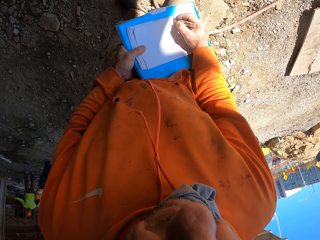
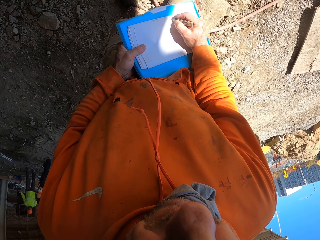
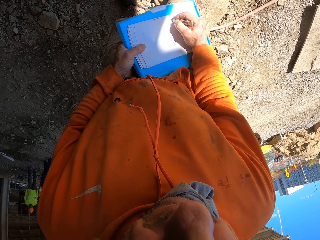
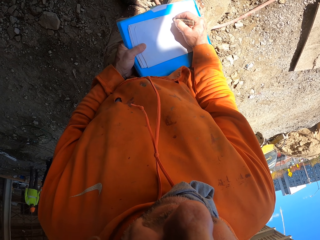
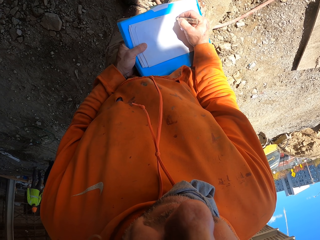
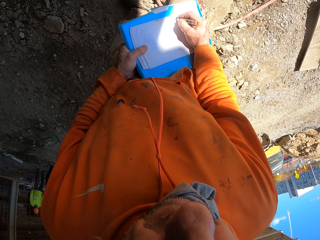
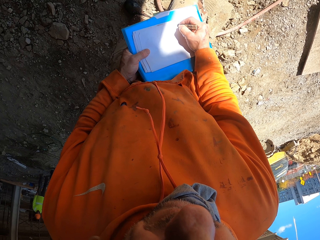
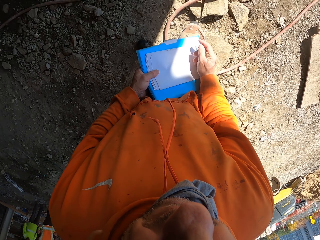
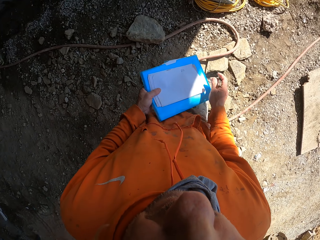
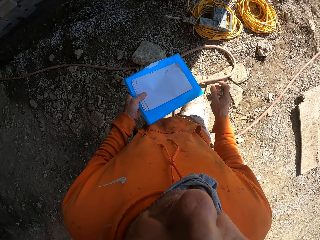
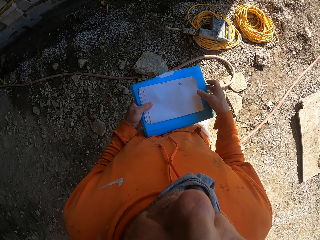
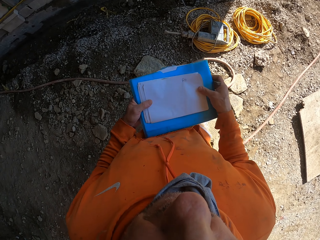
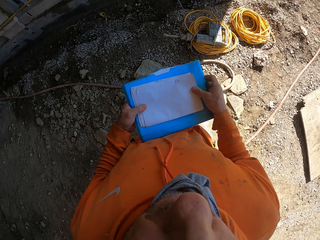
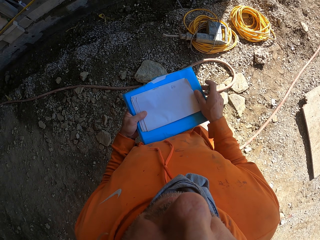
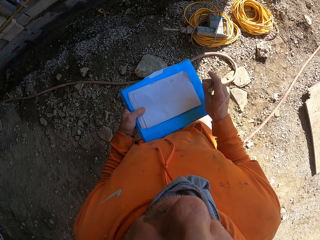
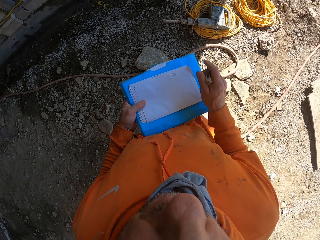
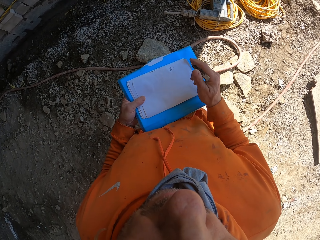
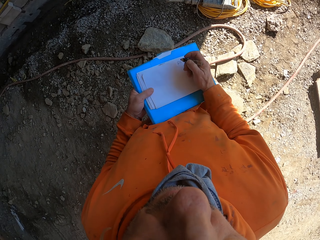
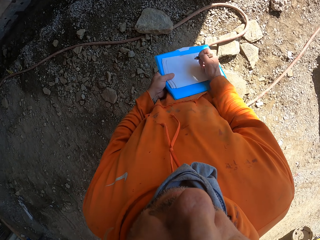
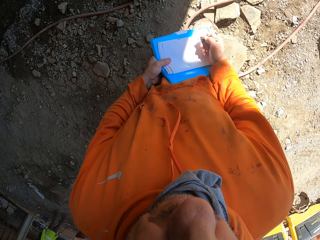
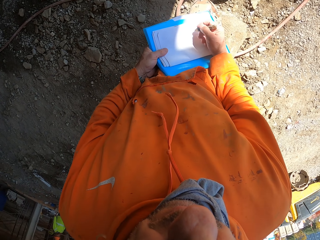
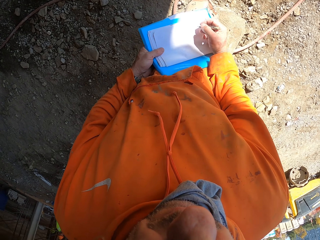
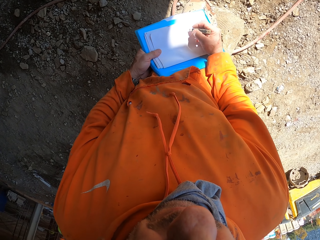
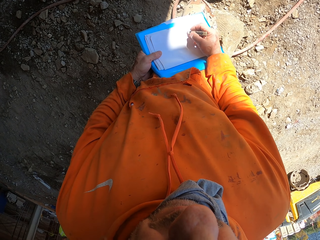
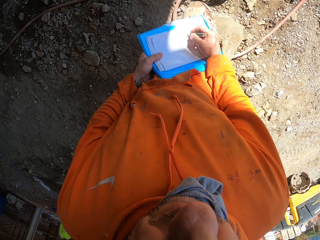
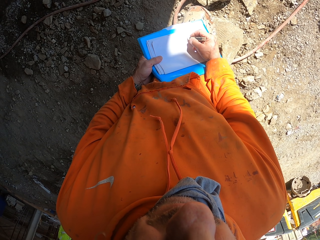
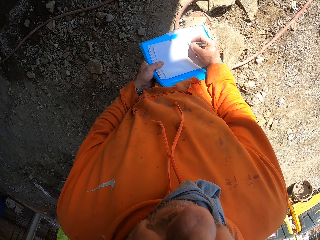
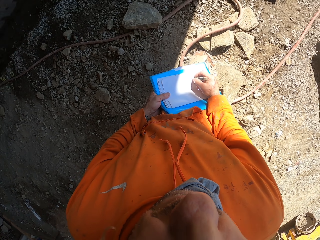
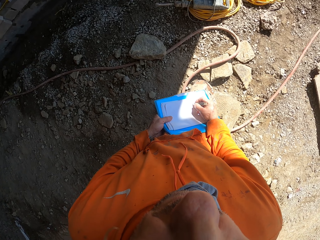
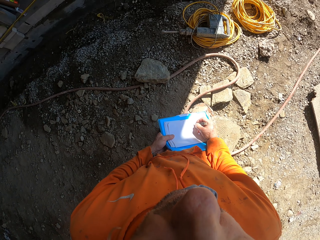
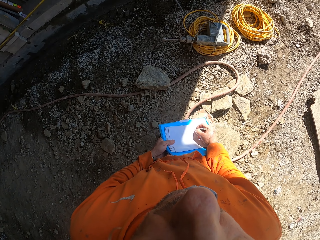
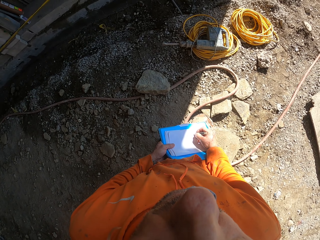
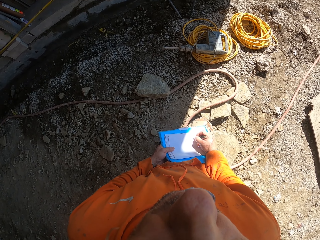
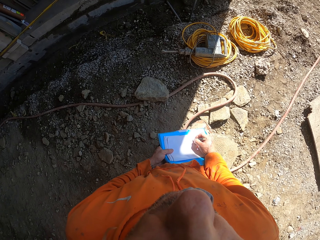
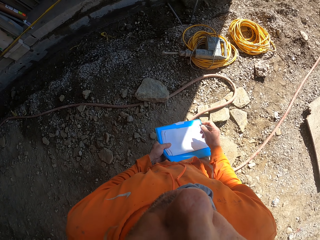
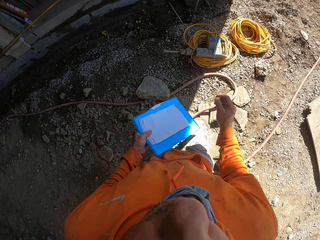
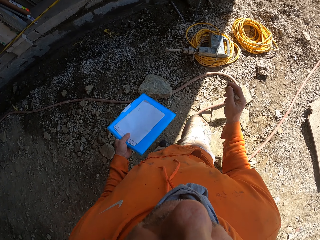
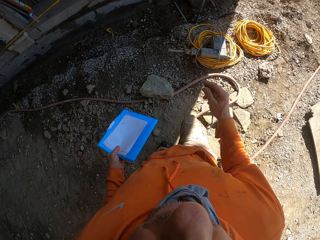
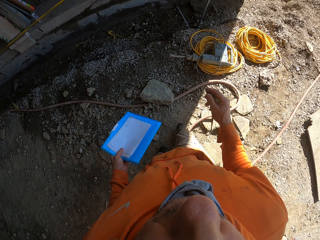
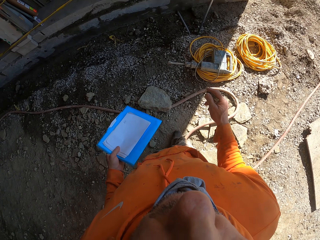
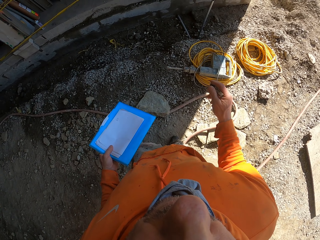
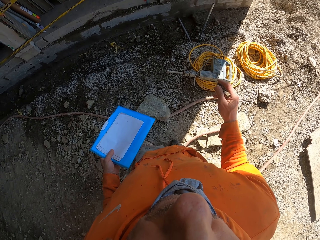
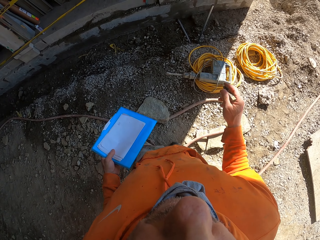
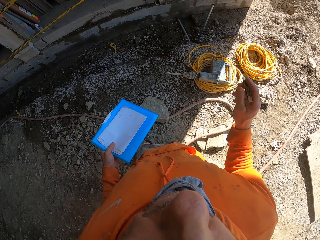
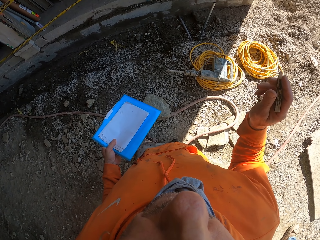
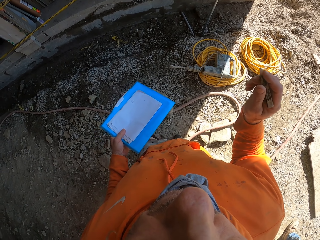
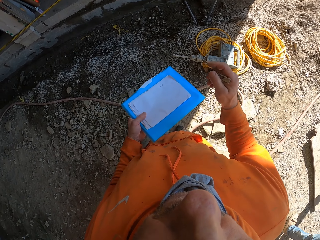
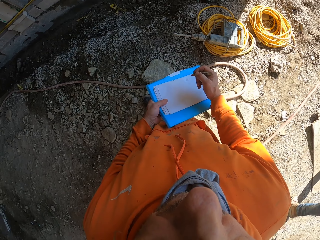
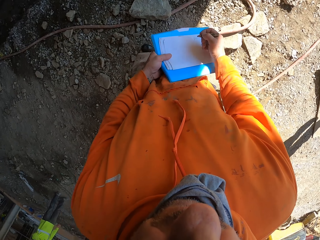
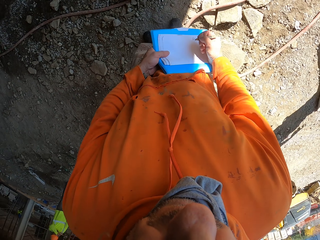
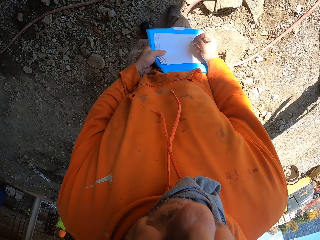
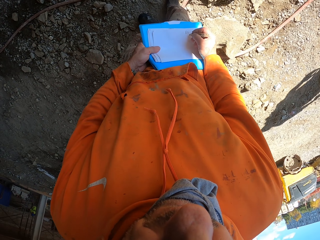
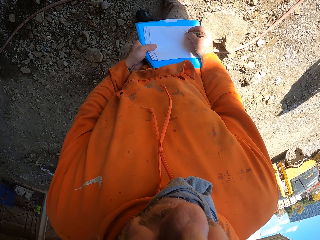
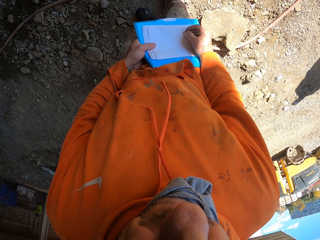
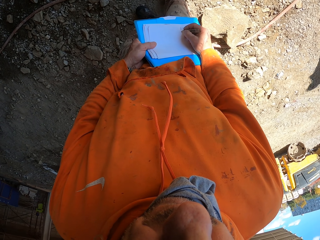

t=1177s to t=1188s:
The camera wearer writes on a paper. He holds files with his left hand. He looks around. He moves his hand and writes on the paper.

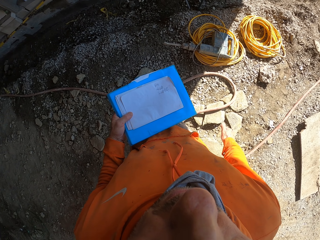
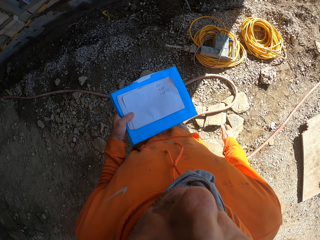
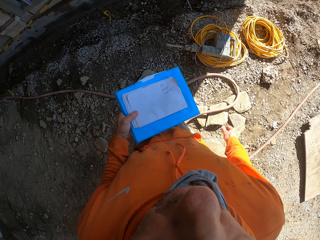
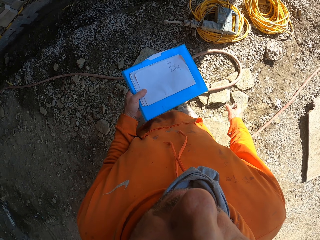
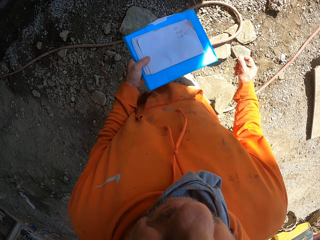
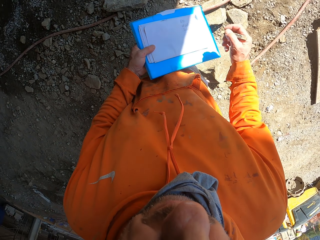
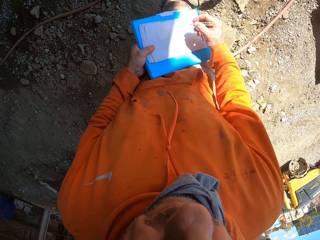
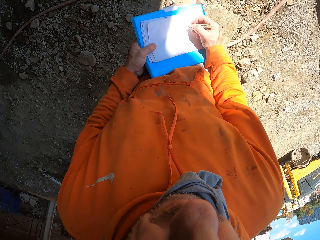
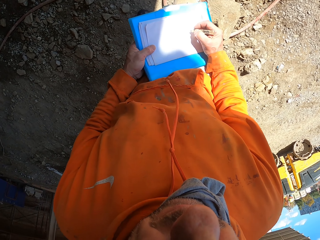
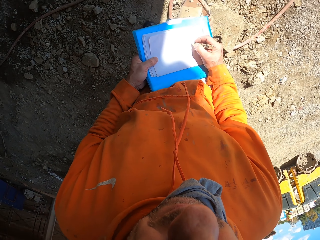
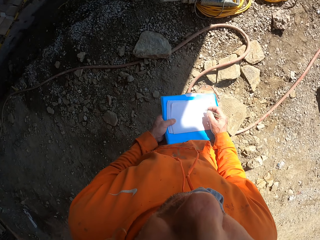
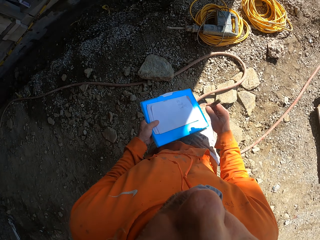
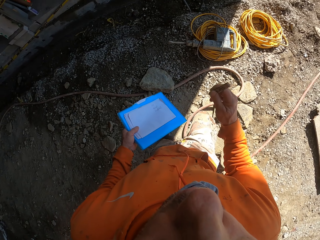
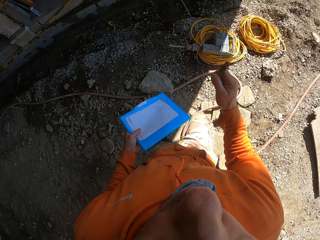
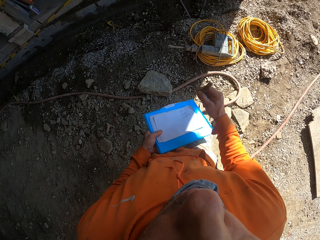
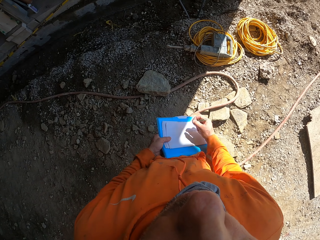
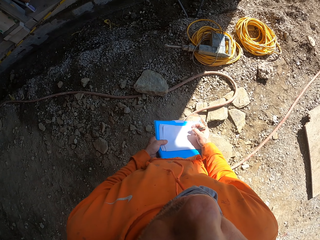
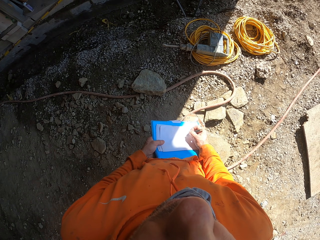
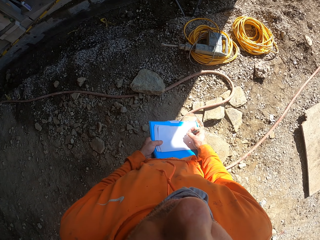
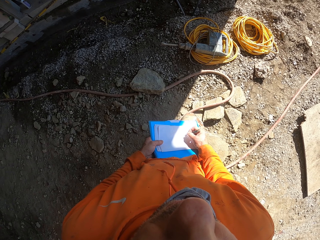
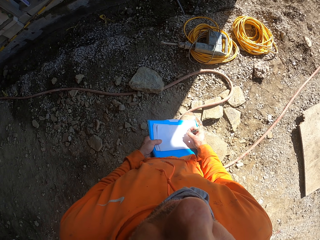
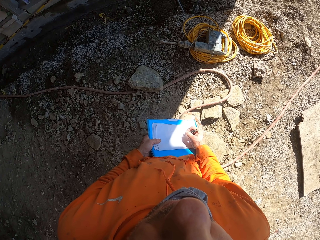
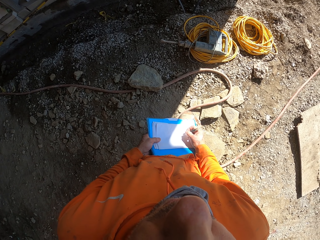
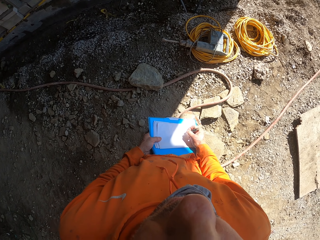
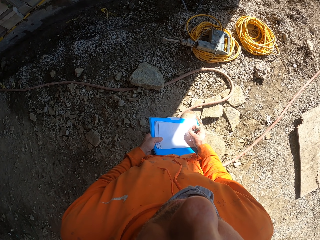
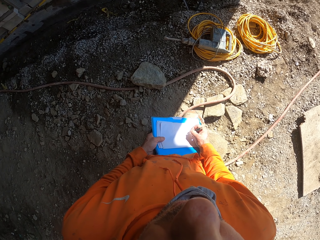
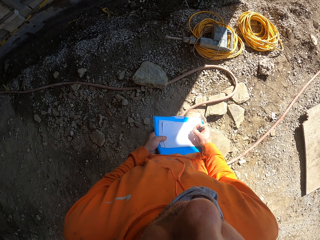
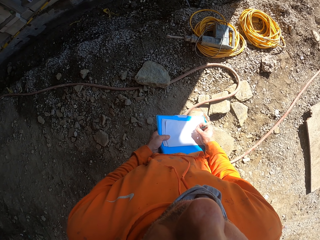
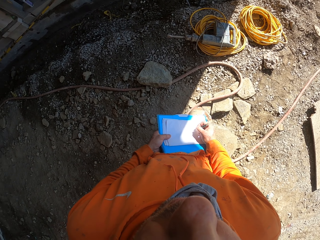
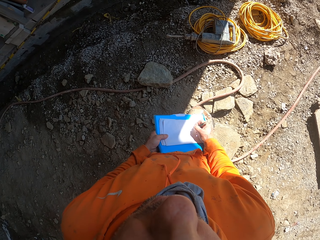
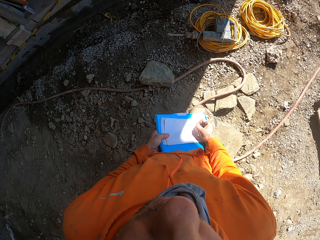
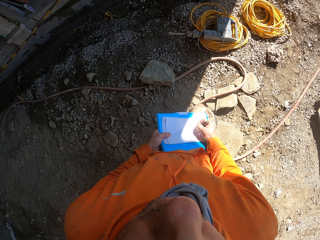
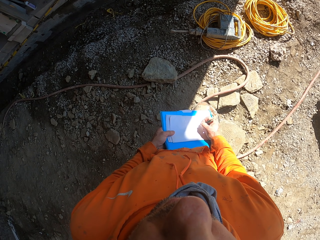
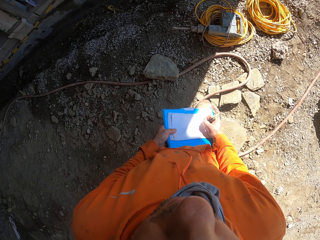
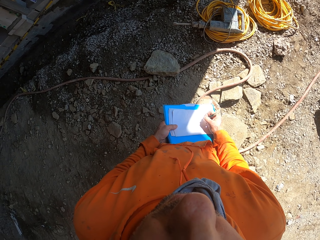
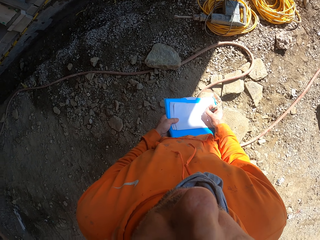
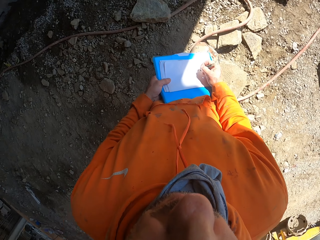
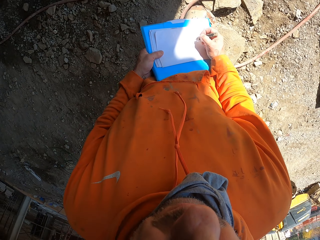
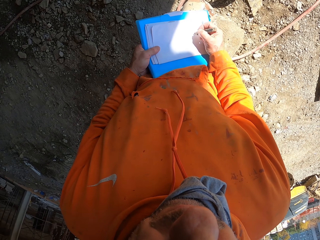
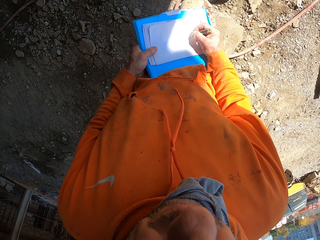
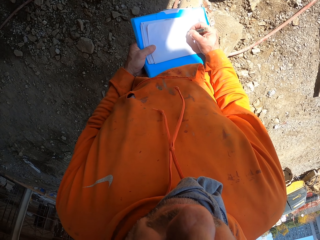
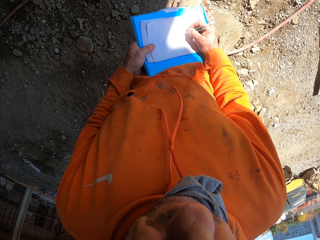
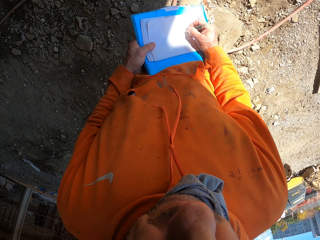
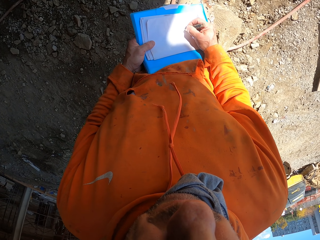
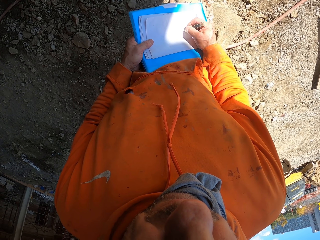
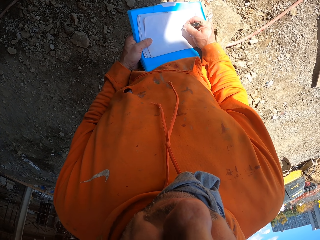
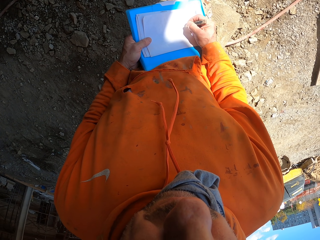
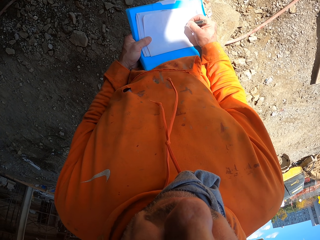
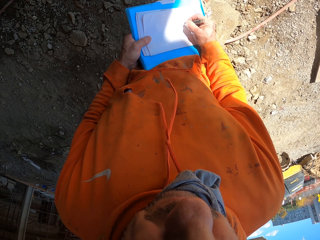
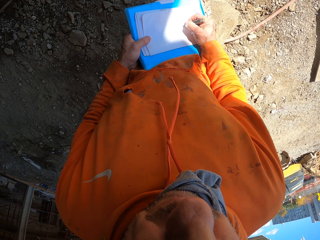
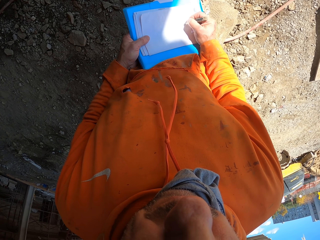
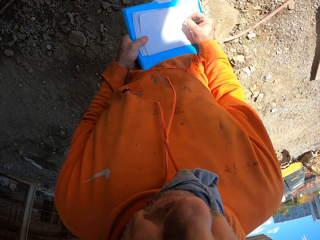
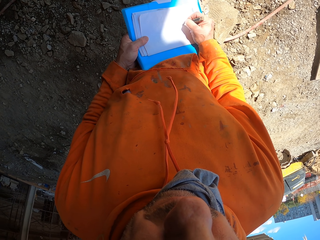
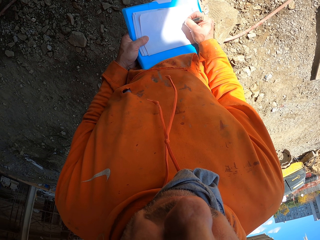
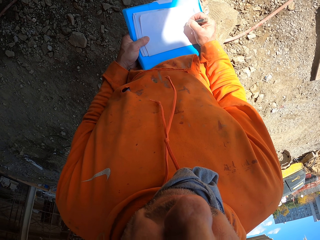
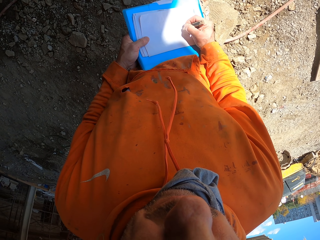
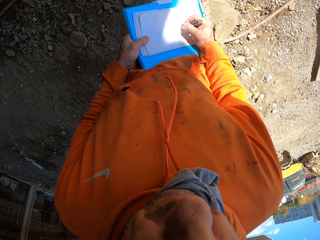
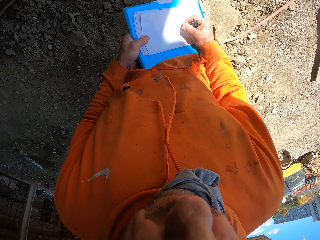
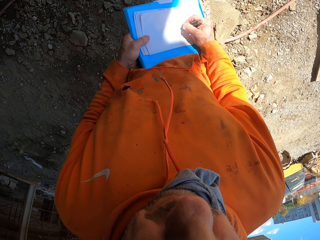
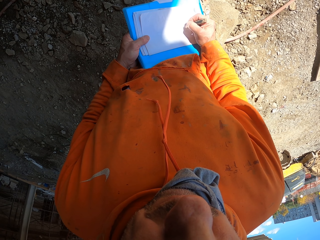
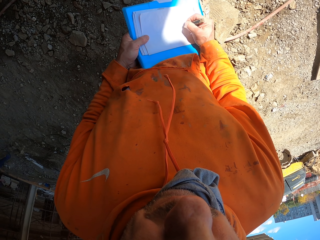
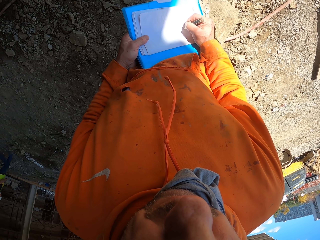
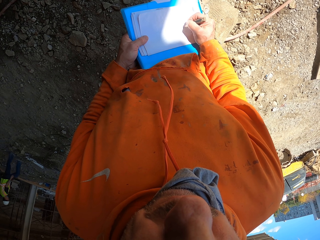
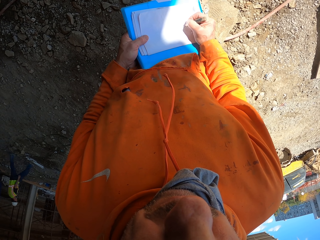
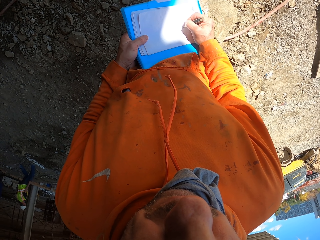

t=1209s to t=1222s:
The camera wearer writes on the paper. He moves his hand and writes on the paper.
